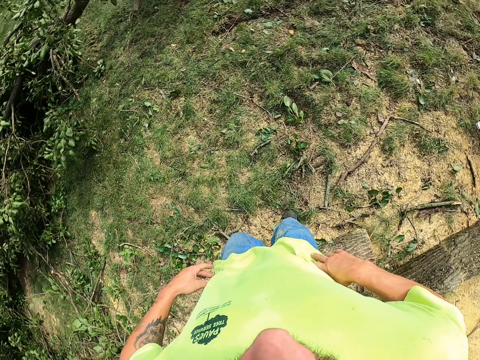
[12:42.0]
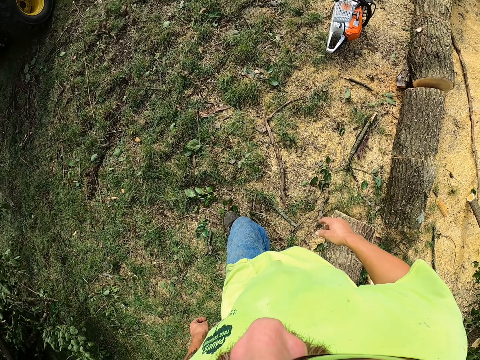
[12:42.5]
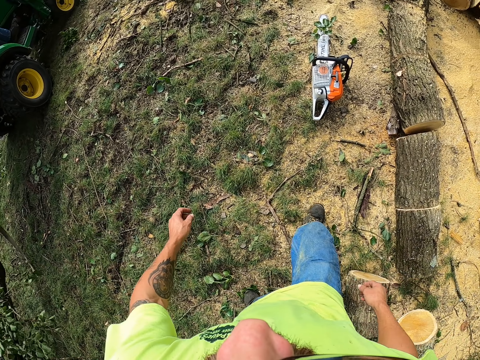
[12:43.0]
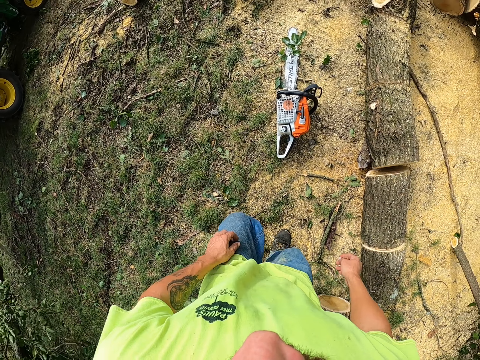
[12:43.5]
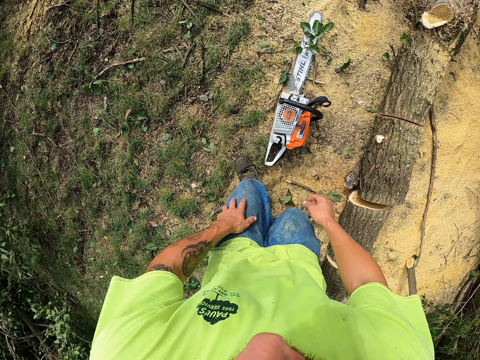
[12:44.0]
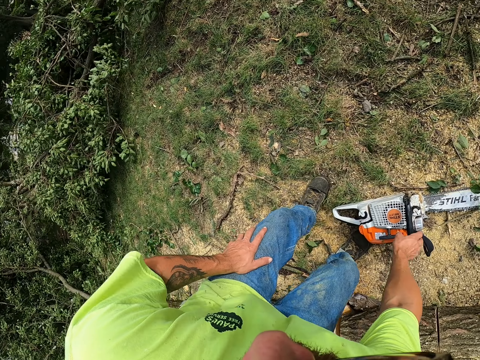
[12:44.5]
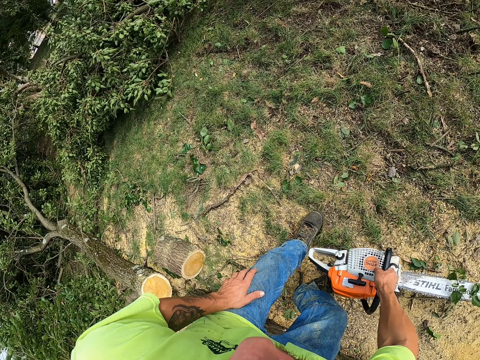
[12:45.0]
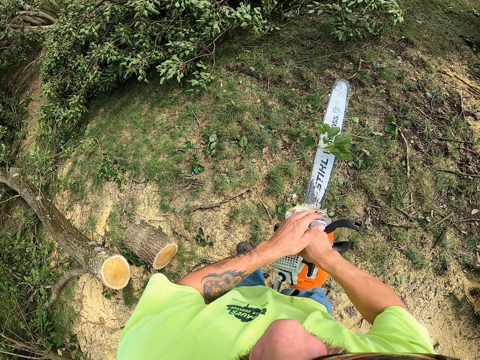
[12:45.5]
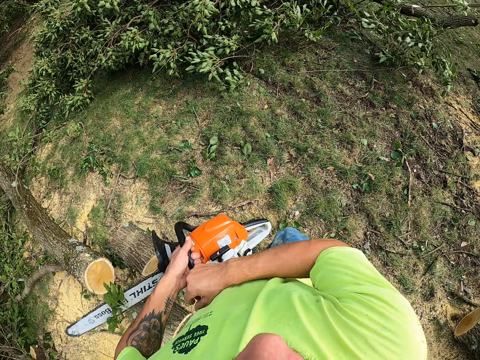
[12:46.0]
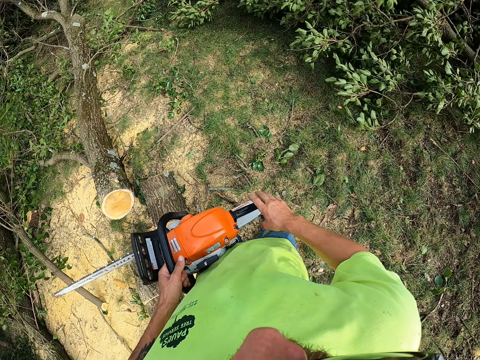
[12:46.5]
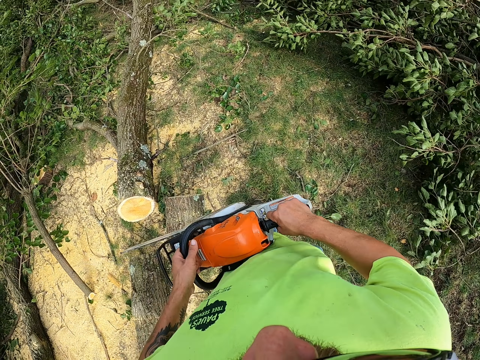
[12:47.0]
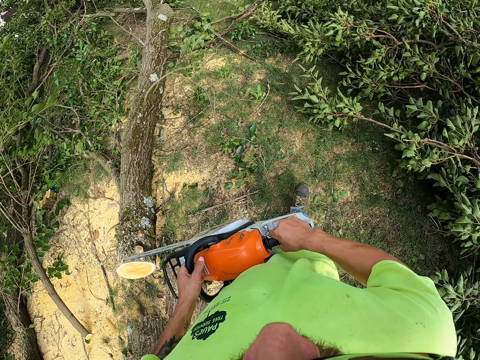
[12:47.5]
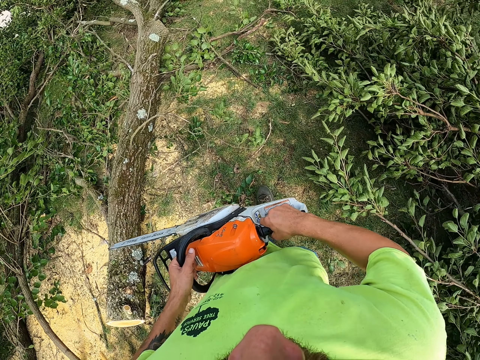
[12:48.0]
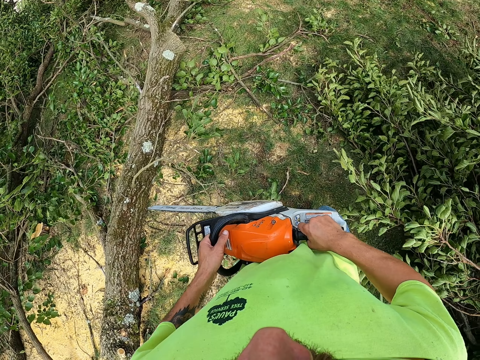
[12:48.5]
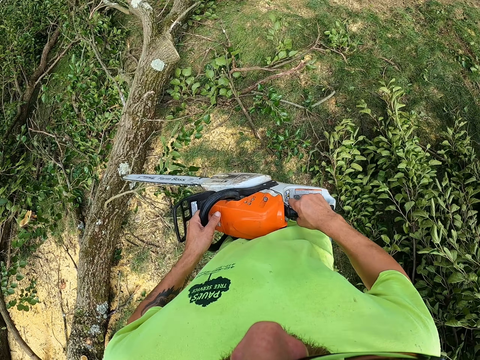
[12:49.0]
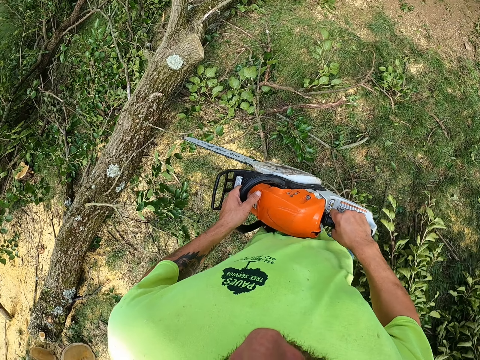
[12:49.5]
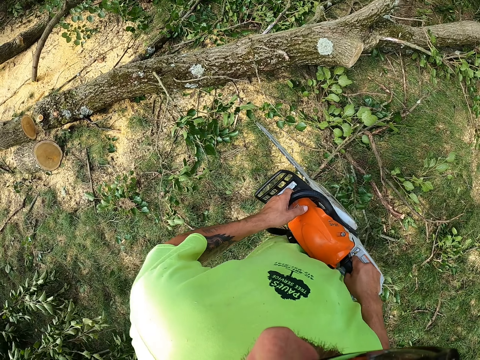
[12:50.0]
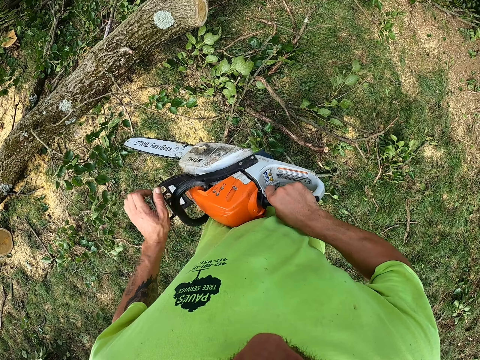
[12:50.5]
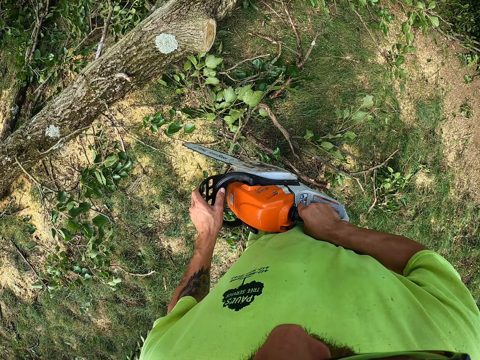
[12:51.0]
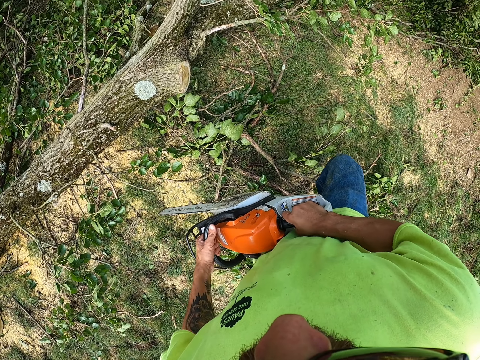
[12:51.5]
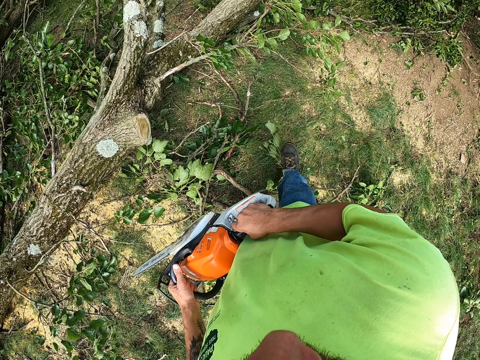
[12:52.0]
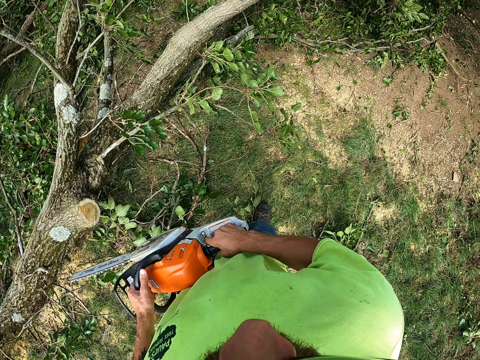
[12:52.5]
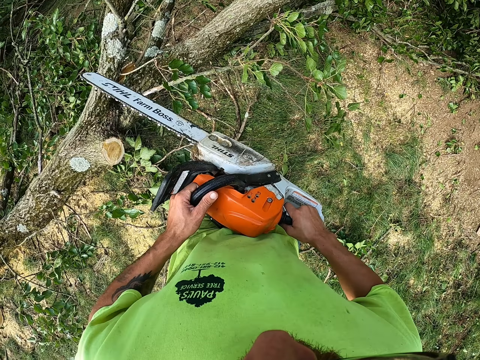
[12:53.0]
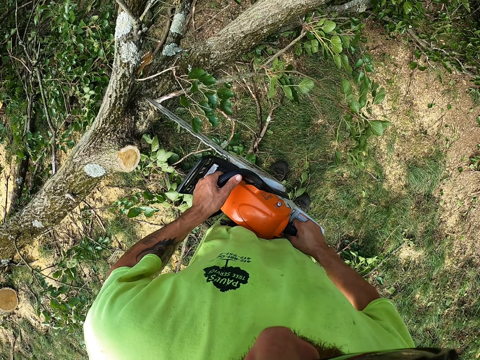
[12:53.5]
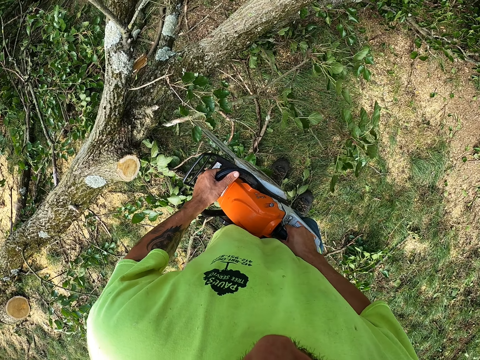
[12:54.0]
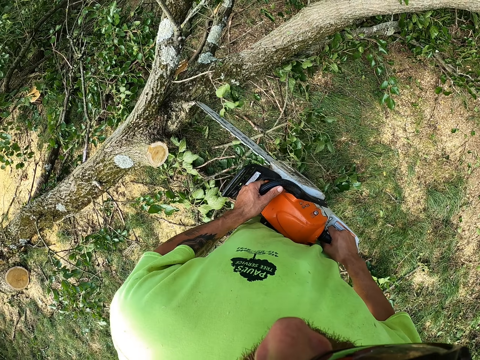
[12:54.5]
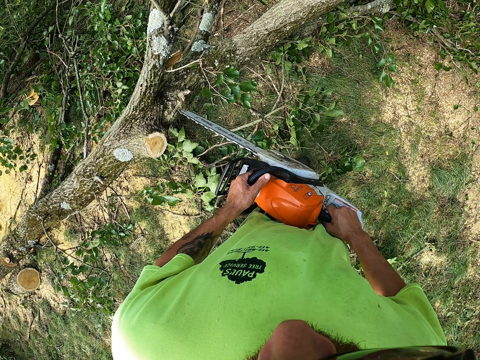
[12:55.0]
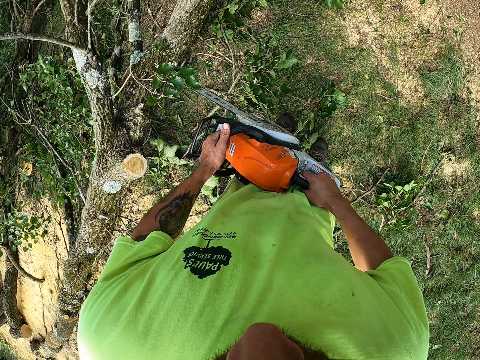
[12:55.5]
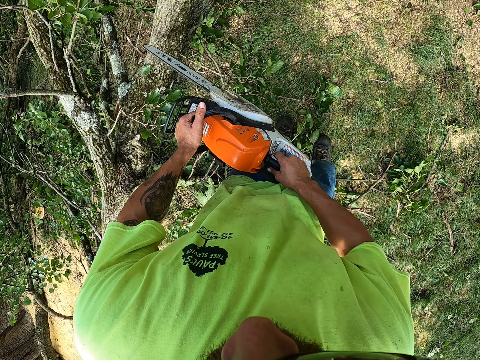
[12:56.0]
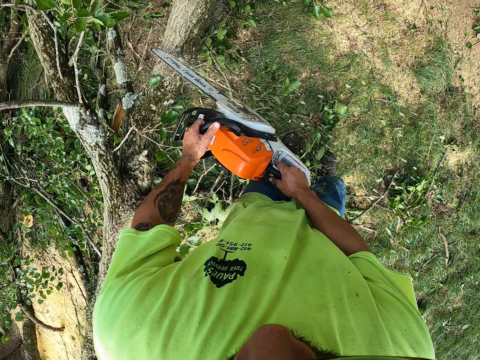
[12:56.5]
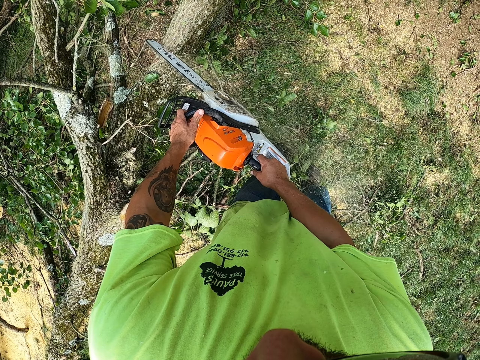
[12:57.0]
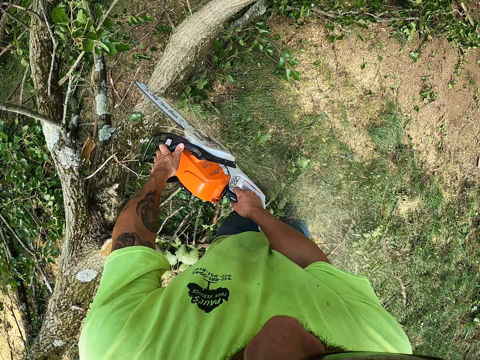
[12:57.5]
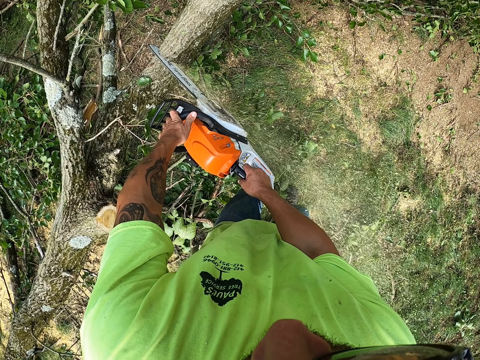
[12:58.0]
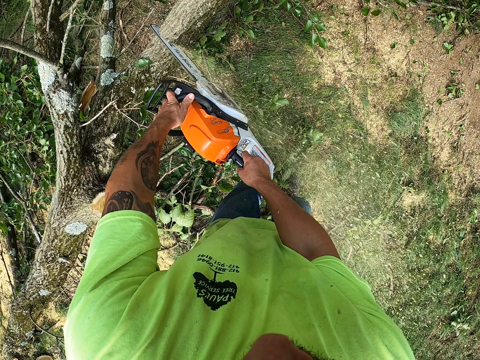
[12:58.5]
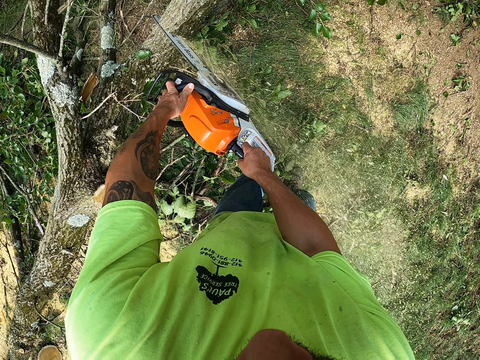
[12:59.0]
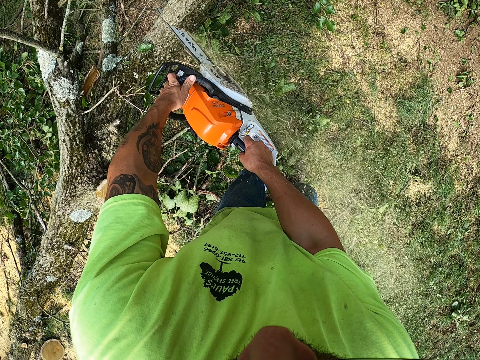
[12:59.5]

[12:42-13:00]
The camera wearer walks around the garden. He picks up the chainsaw from the ground with his right hand. He holds the chainsaw with both hands. He walks around the garden. He looks at the tree. He cuts the tree with the chainsaw in both hands.

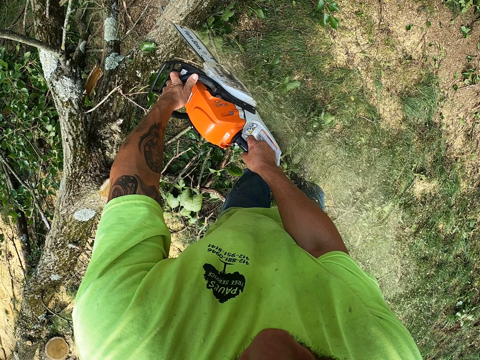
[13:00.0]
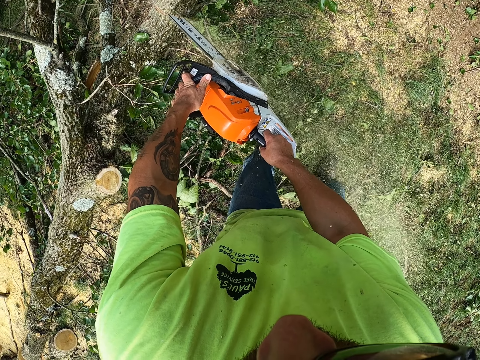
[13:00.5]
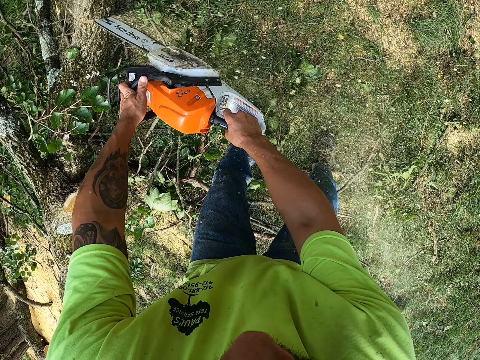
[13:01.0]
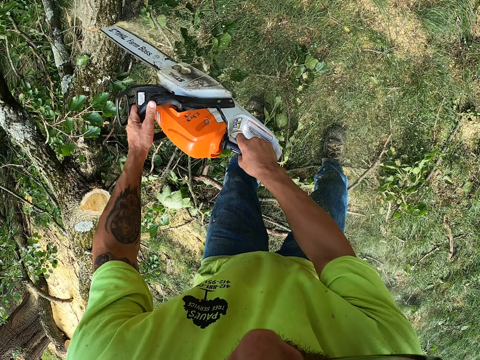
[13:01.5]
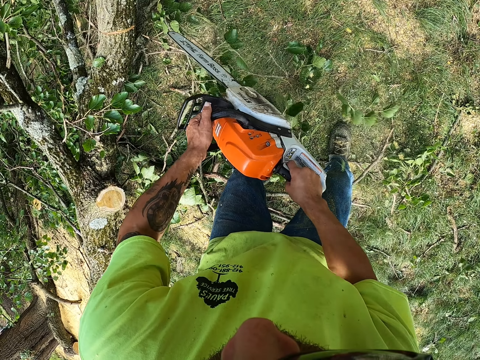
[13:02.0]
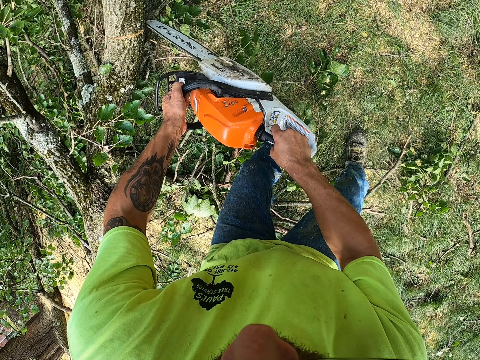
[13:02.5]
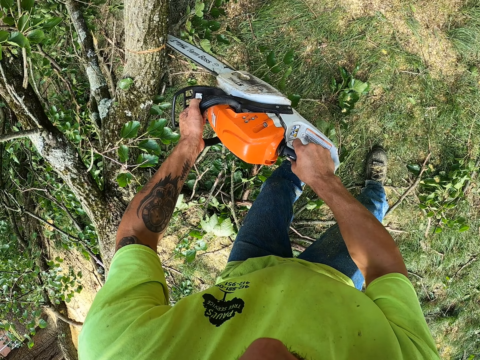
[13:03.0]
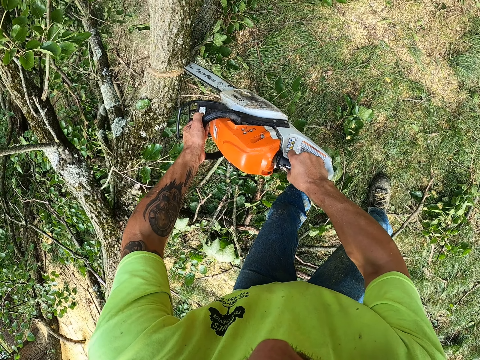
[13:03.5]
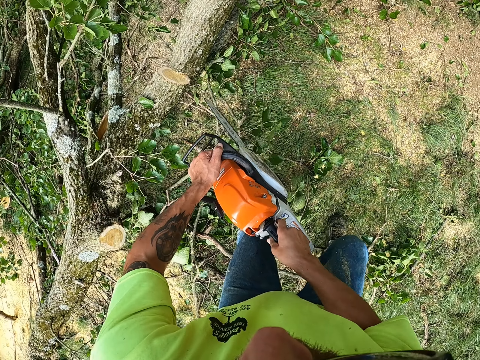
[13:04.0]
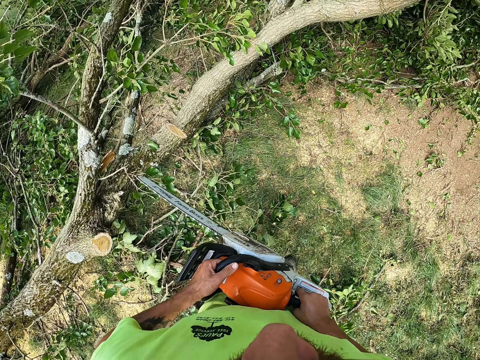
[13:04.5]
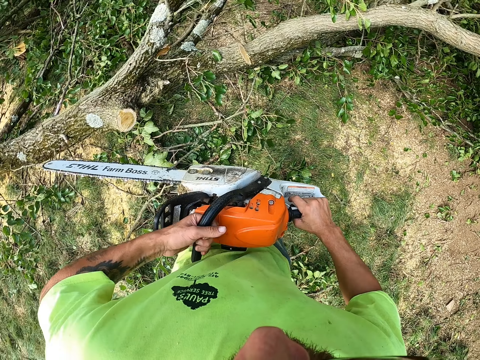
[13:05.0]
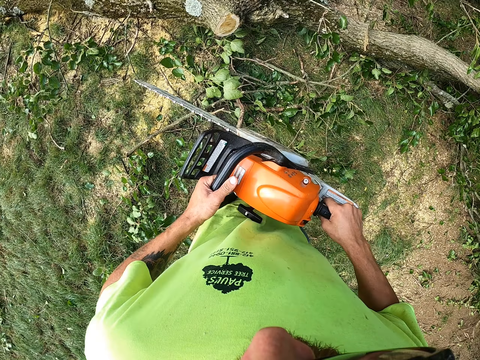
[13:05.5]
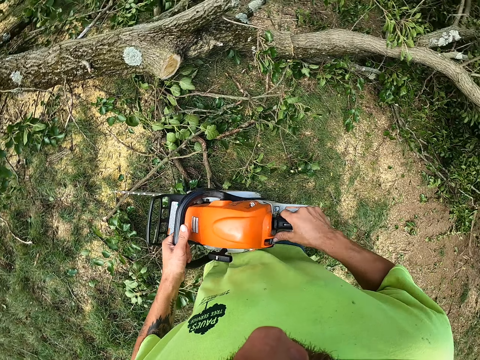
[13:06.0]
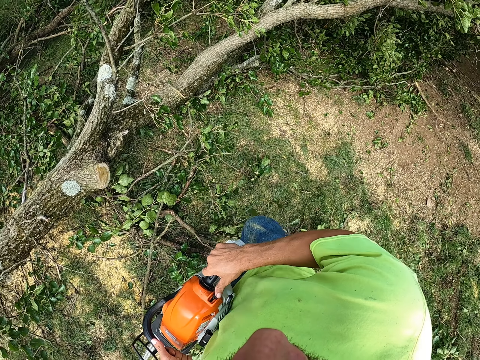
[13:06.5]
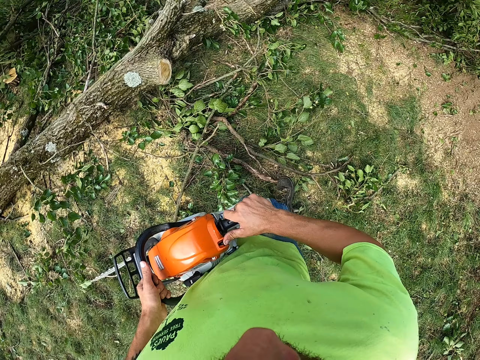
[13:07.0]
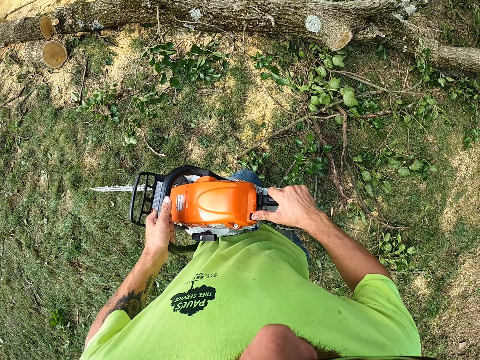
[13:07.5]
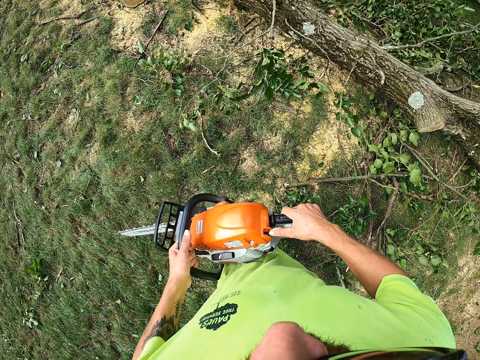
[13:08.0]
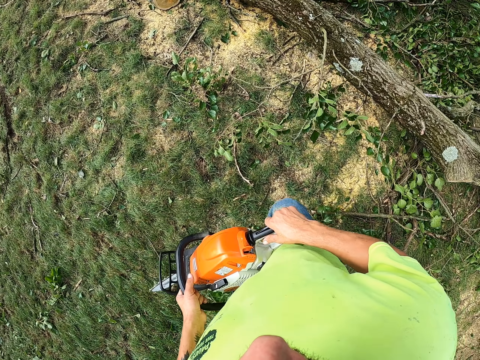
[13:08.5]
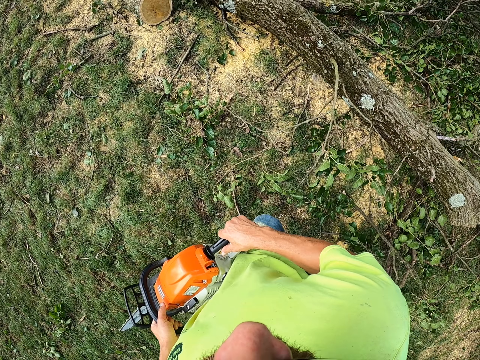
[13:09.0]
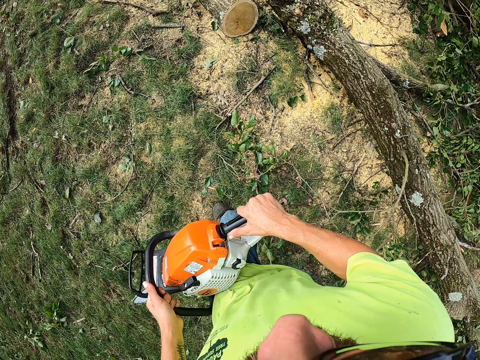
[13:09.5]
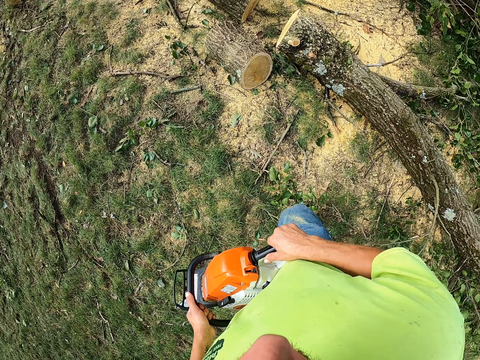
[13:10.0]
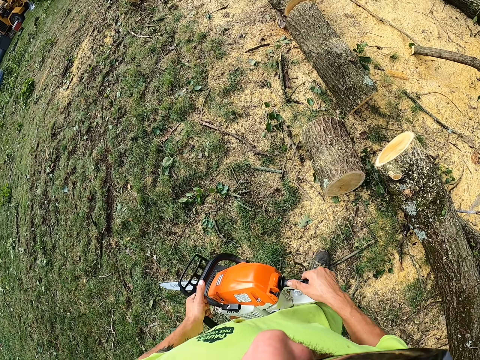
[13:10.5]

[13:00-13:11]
The camera wearer looks around the garden. They walk around the garden.
